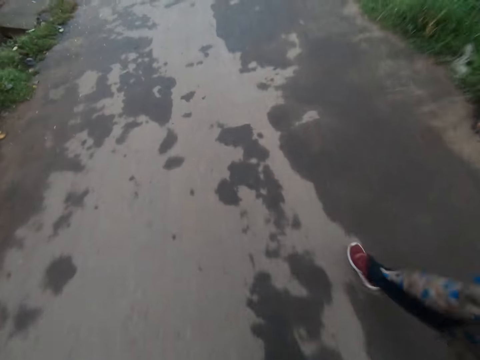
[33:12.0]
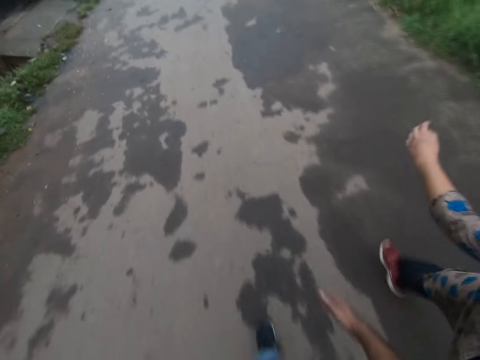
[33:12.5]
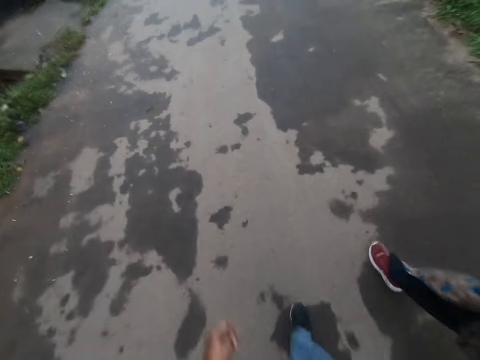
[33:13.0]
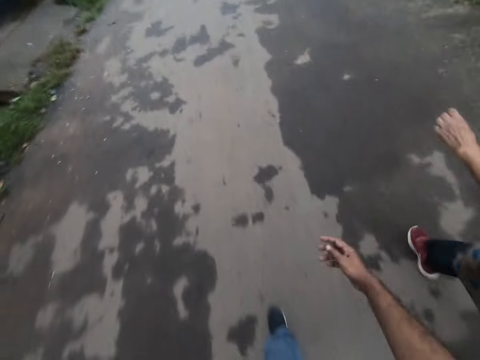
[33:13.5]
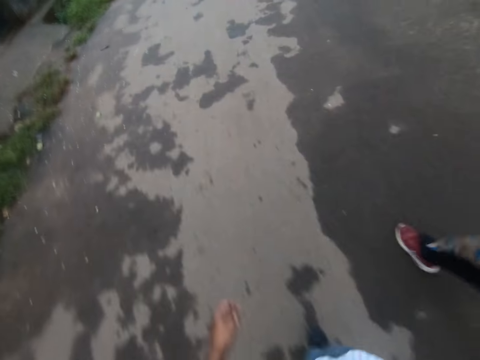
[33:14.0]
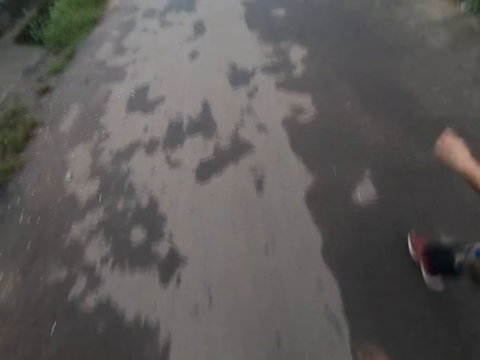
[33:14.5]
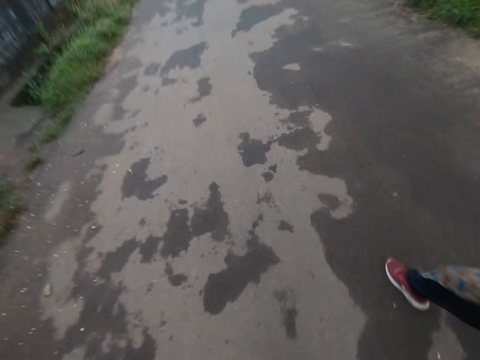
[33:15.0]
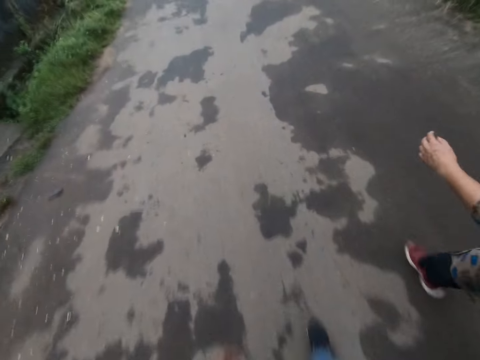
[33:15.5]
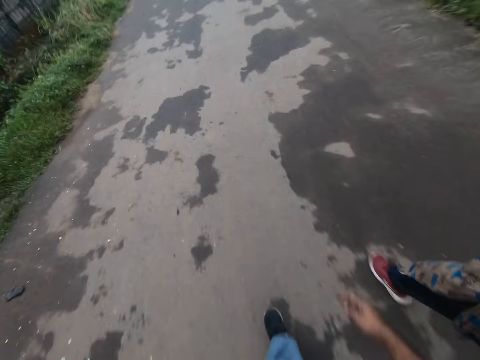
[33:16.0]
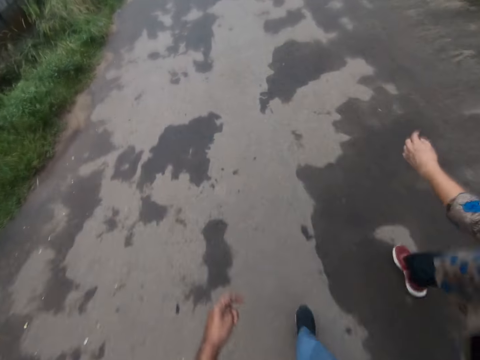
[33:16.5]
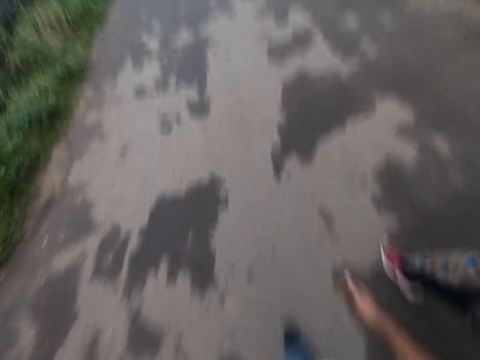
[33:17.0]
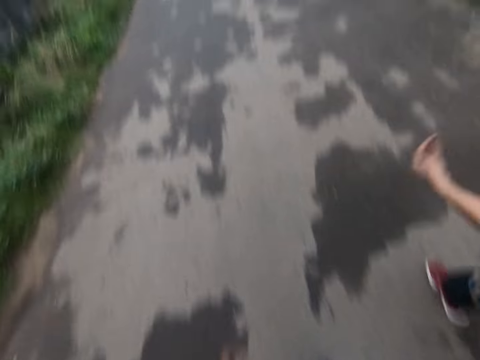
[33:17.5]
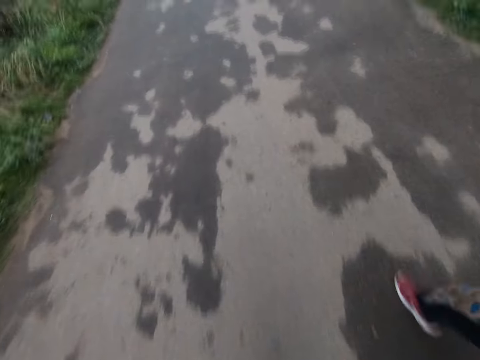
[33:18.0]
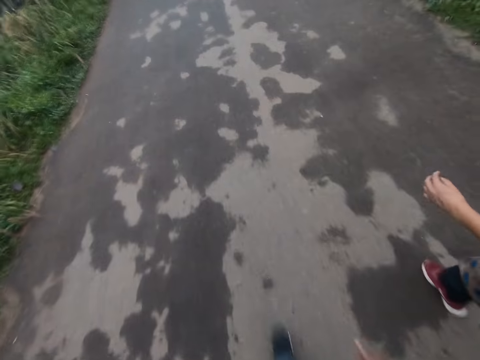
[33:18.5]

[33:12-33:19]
The lady converses with the camera wearer.

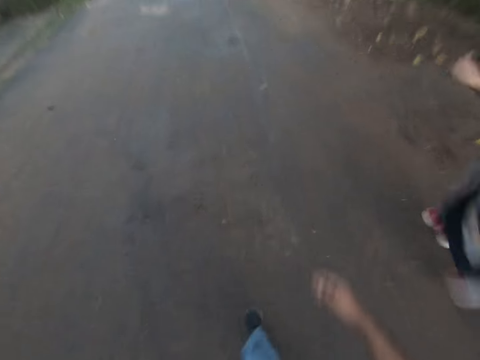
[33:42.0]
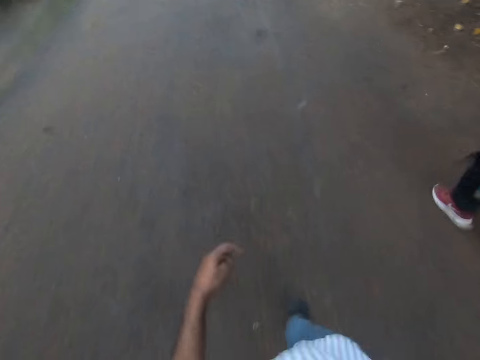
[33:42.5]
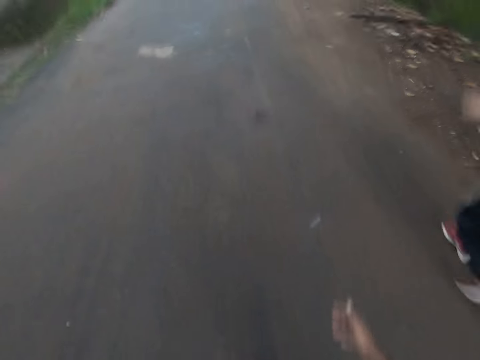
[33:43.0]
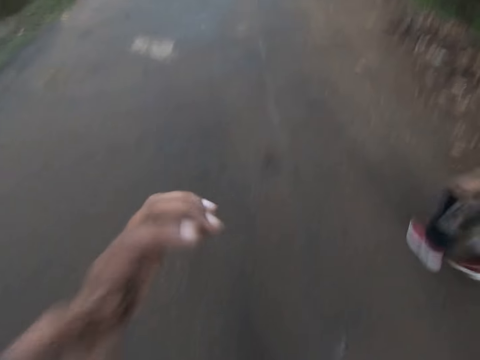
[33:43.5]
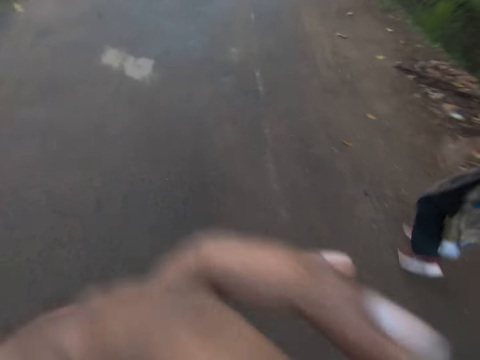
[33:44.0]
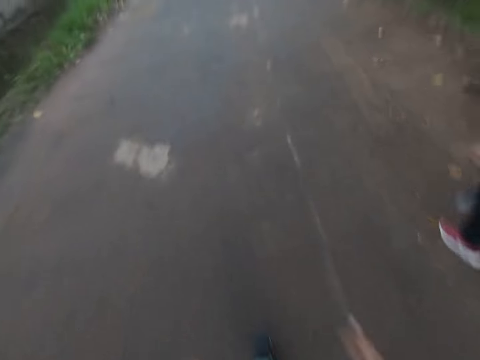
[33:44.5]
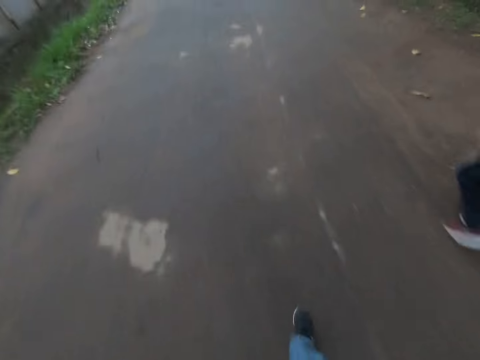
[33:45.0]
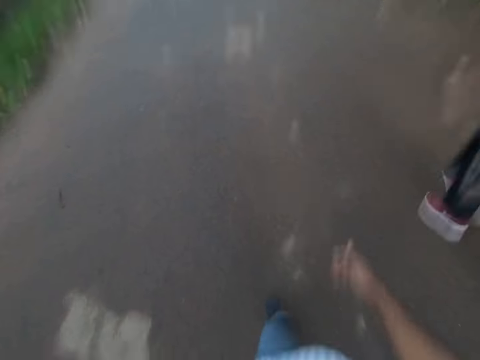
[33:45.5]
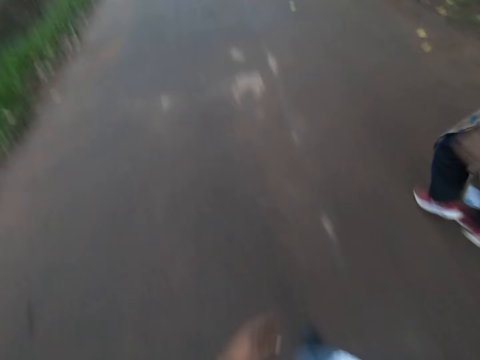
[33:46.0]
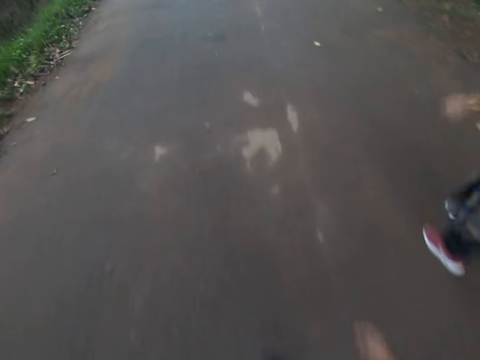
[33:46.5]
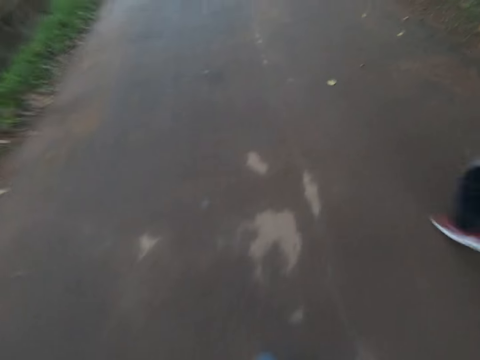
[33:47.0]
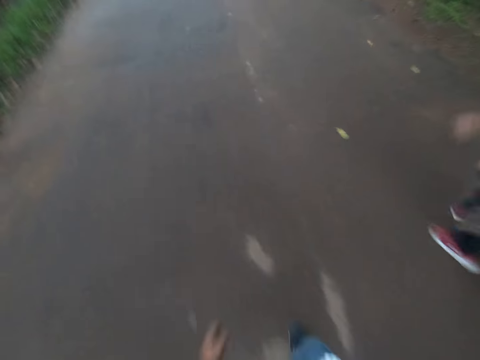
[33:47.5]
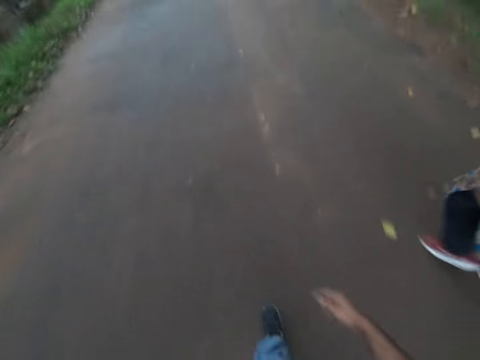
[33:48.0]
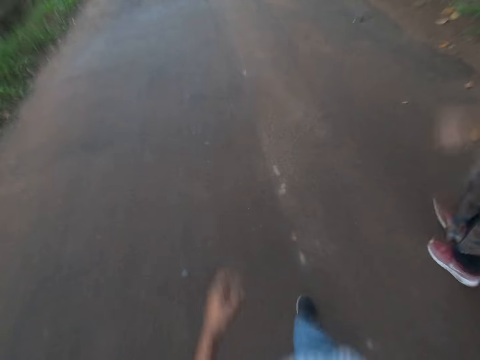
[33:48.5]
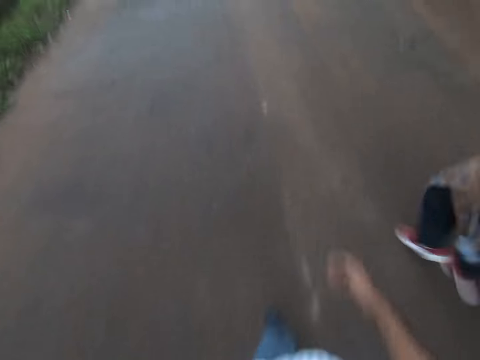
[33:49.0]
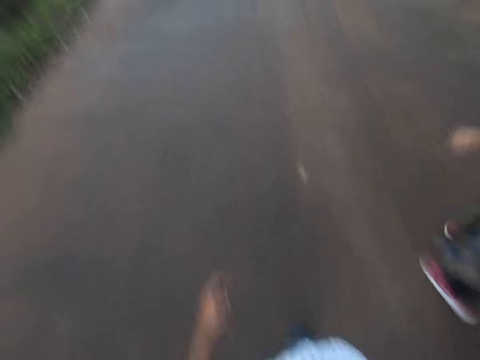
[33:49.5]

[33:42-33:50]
The camera wearer lifts his left hand to his face. He drops his left hand from his face.

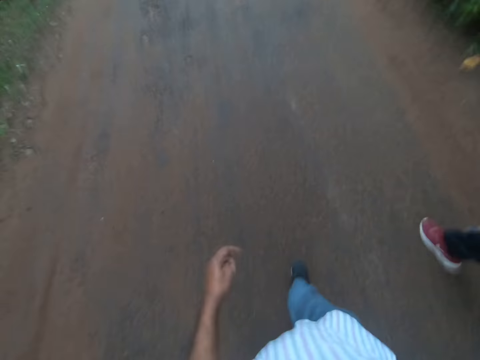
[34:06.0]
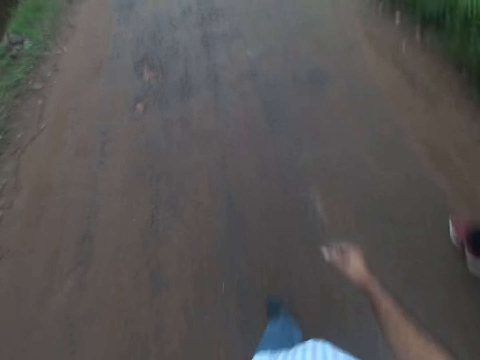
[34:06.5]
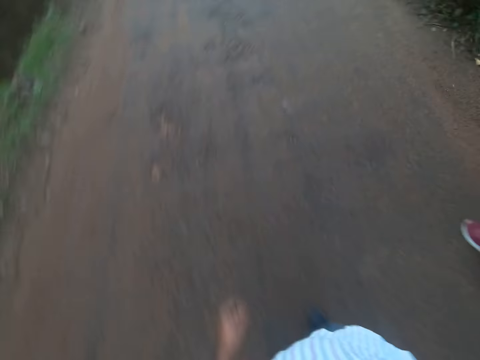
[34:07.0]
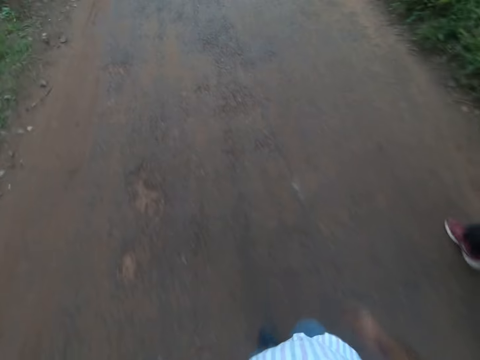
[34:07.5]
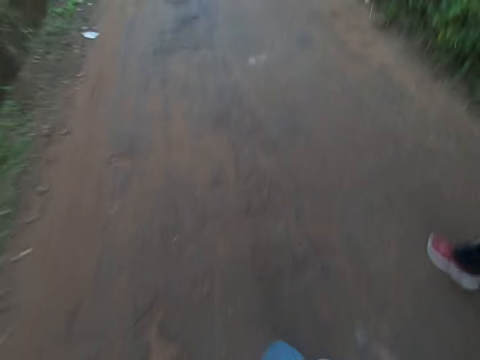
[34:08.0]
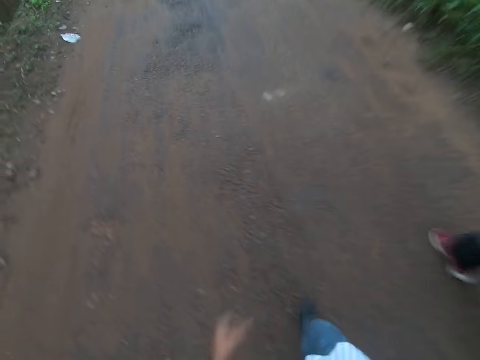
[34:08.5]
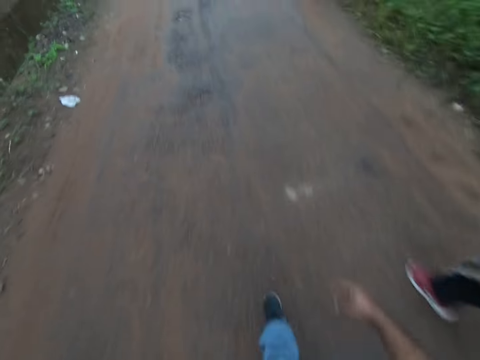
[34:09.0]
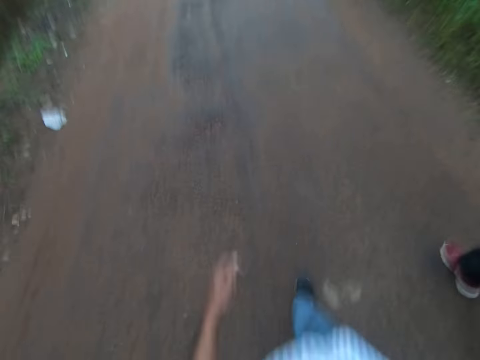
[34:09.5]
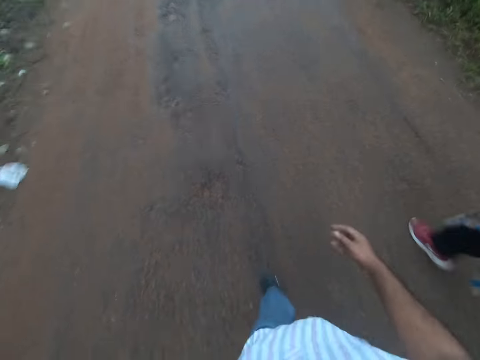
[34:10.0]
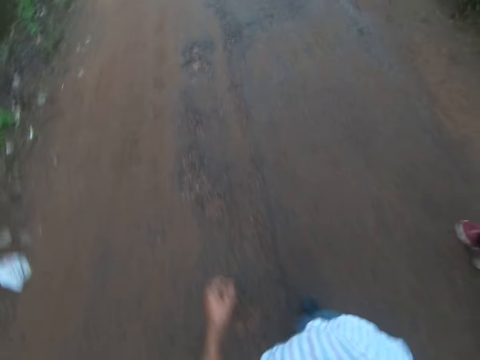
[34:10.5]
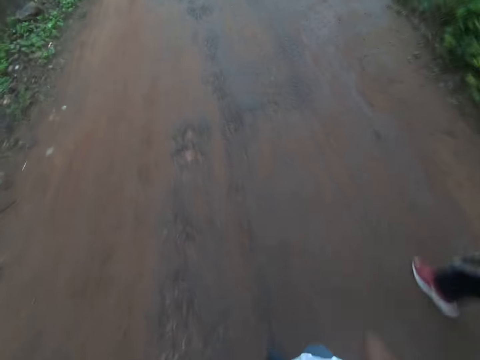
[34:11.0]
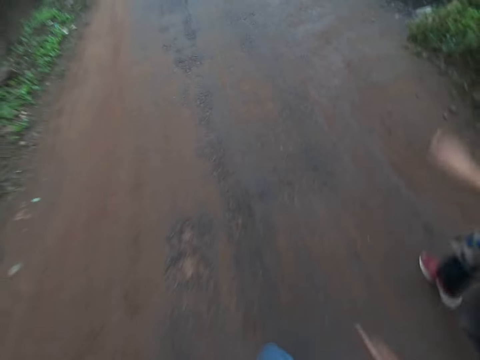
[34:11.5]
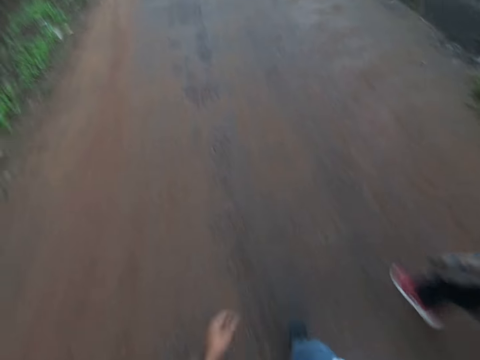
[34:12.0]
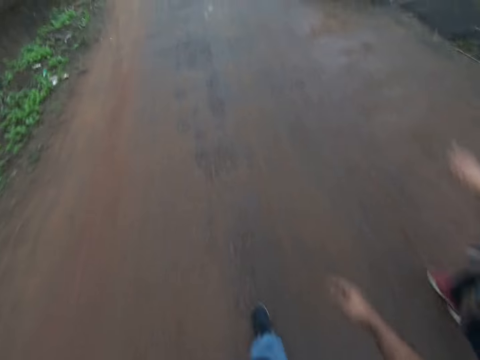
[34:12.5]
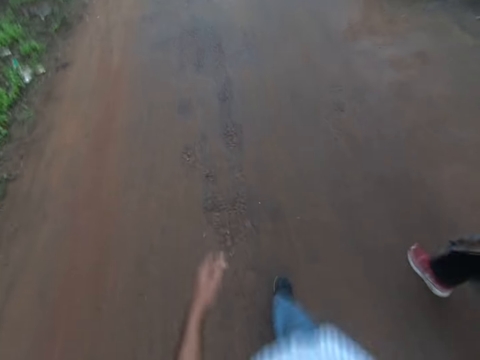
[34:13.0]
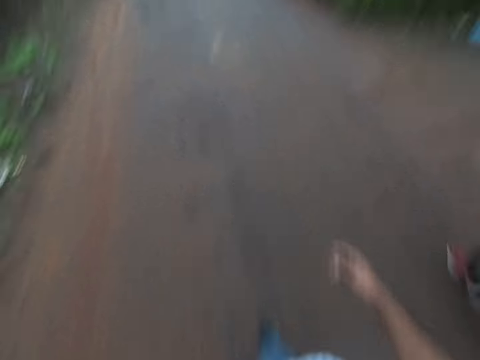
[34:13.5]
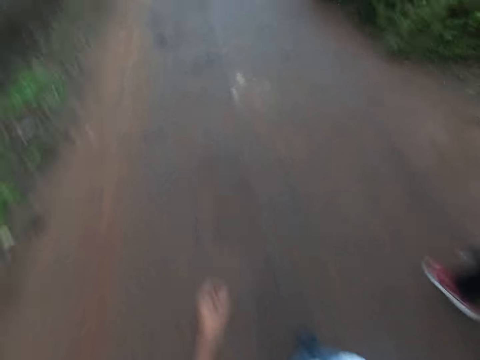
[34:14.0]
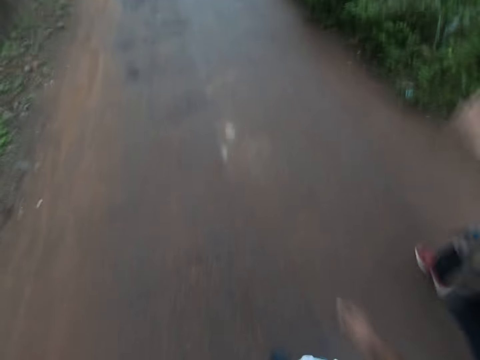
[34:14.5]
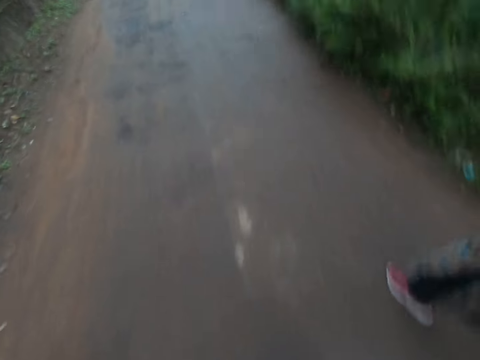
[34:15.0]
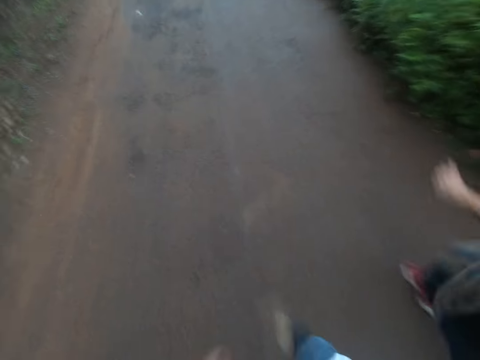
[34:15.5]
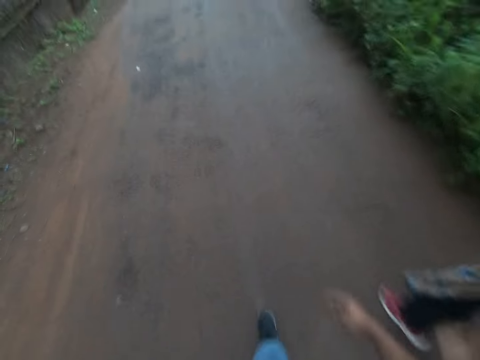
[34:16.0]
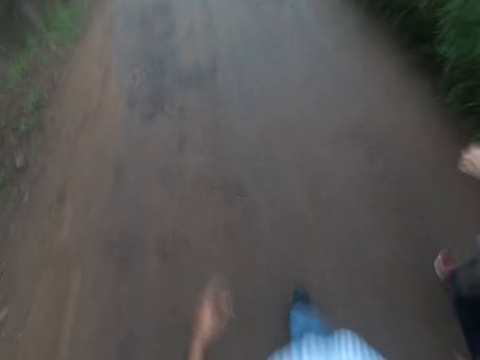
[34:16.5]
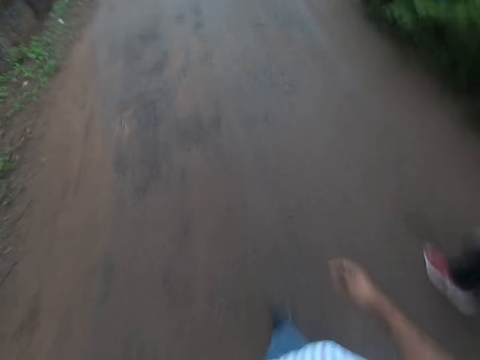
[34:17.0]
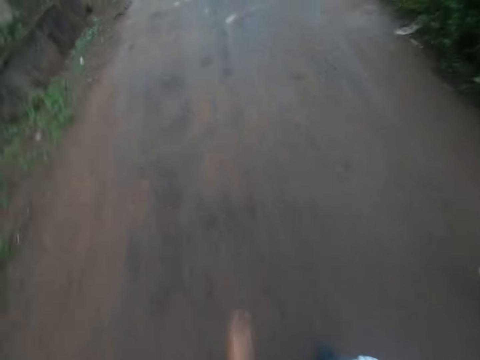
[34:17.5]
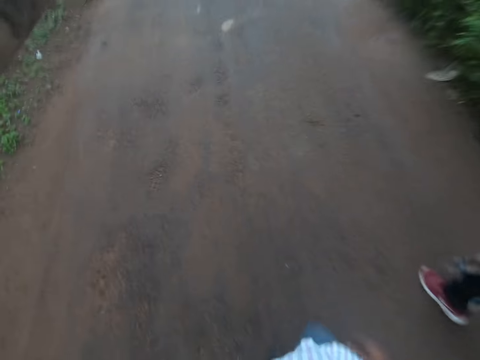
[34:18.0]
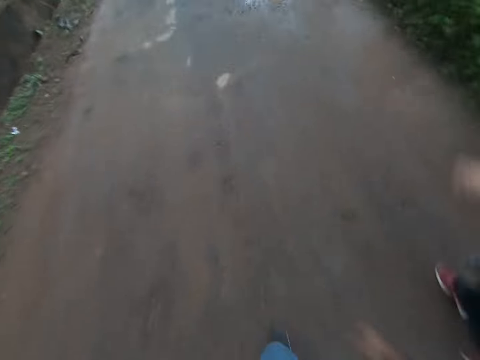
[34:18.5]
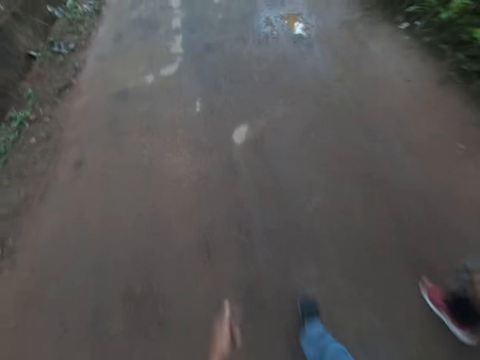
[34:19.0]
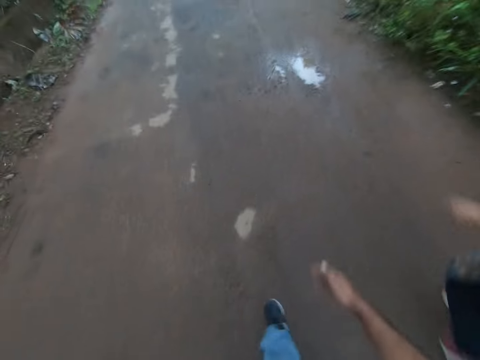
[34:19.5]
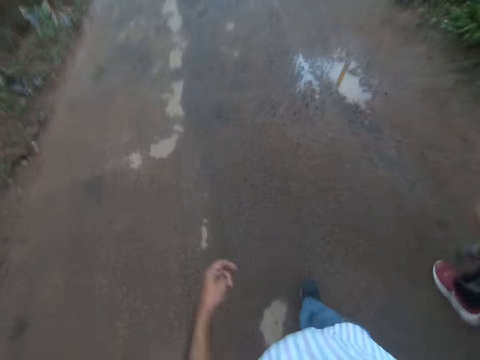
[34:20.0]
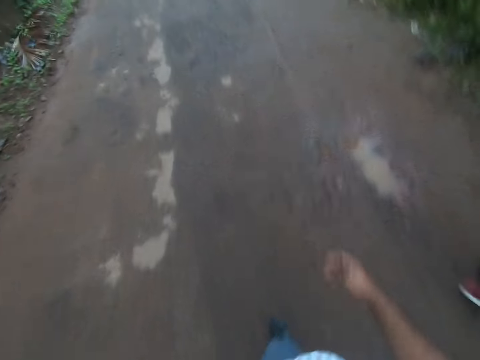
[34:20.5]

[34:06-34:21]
A lady converses with the camera wearer.
